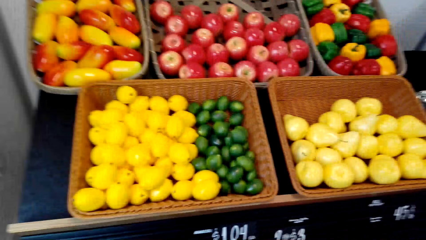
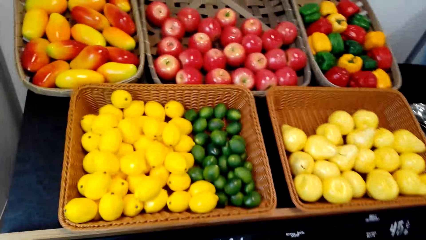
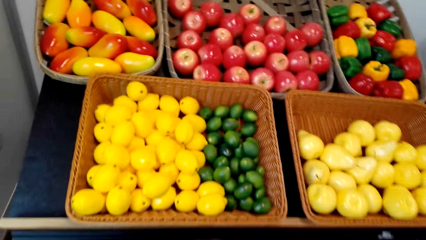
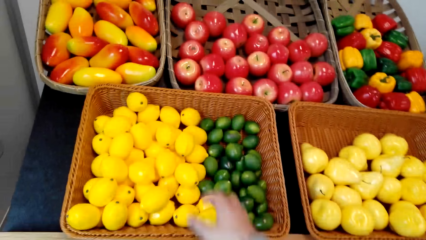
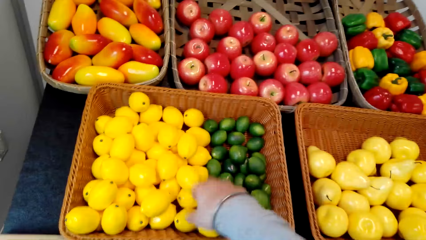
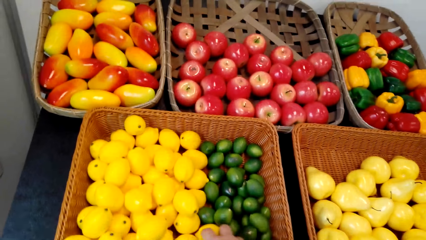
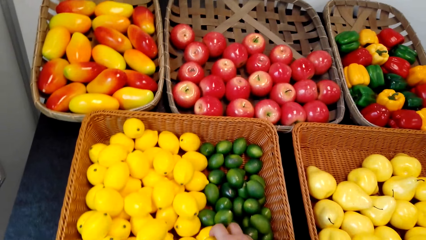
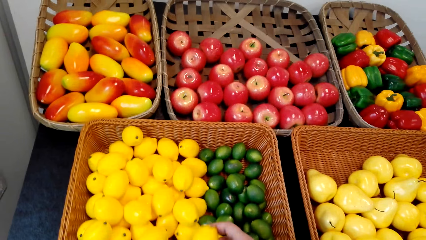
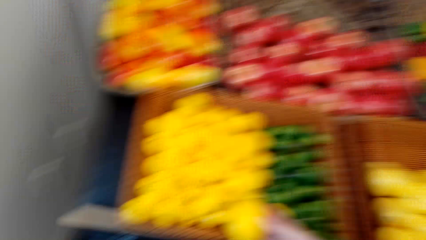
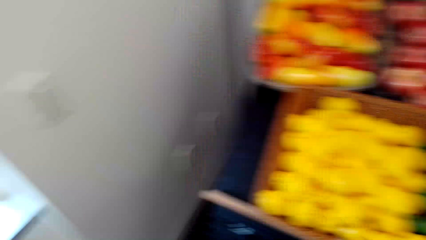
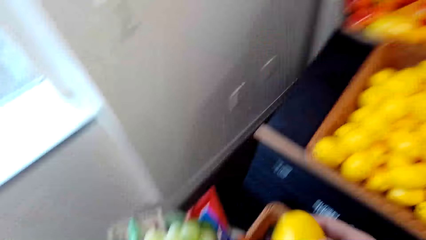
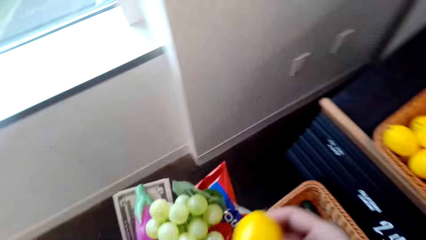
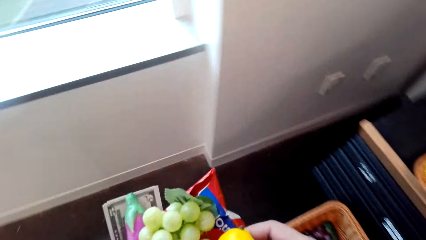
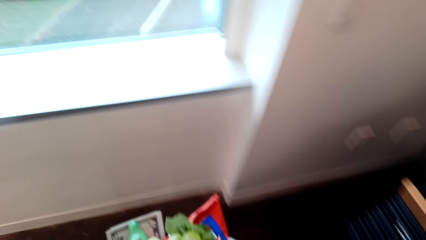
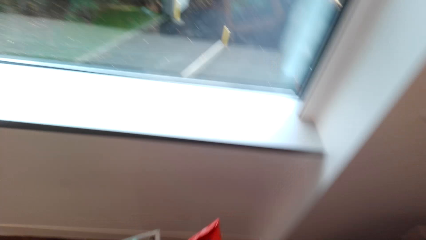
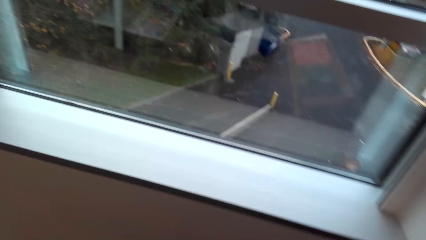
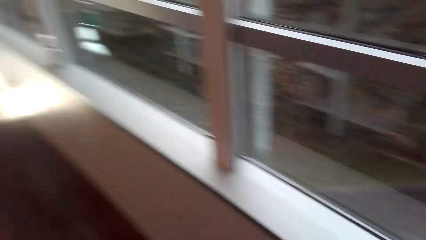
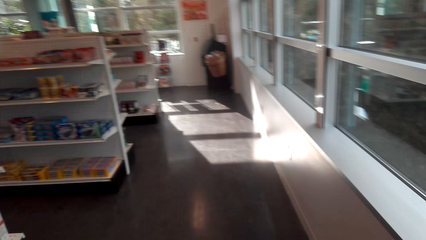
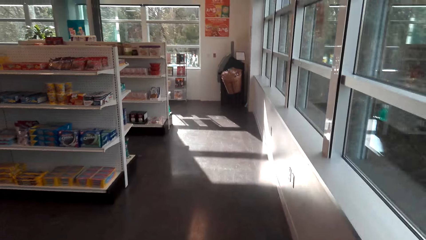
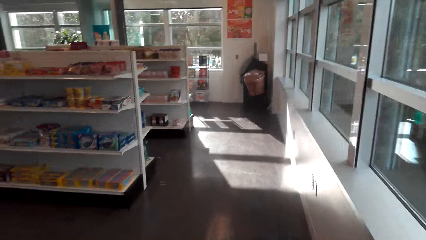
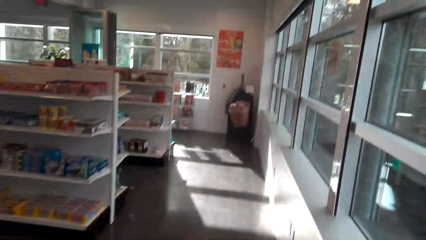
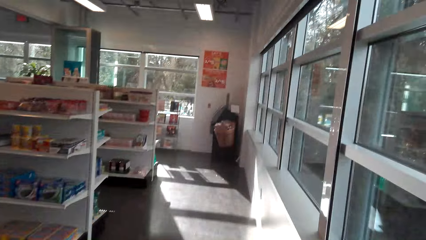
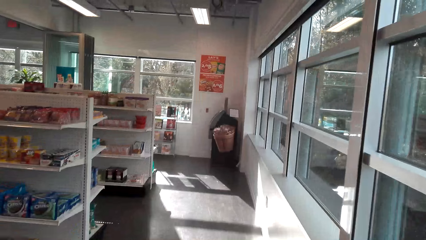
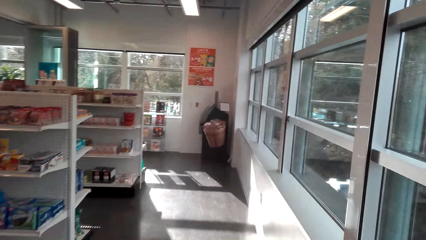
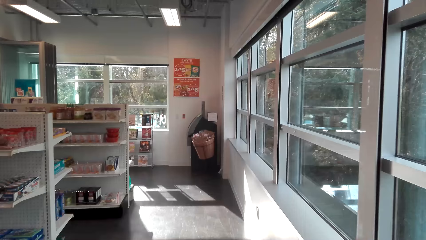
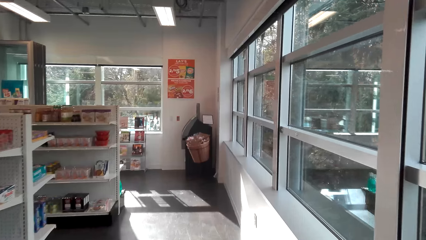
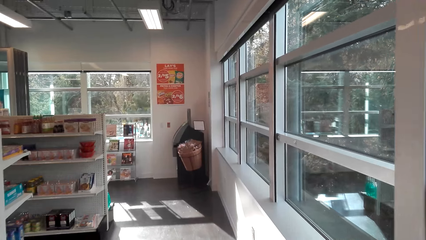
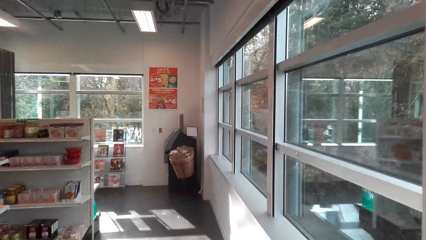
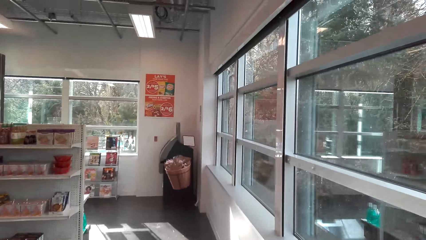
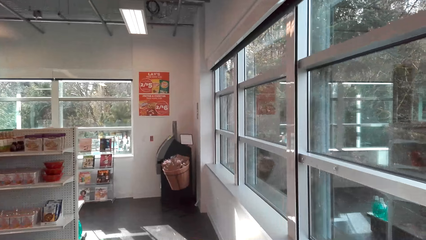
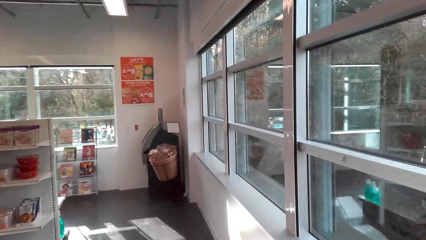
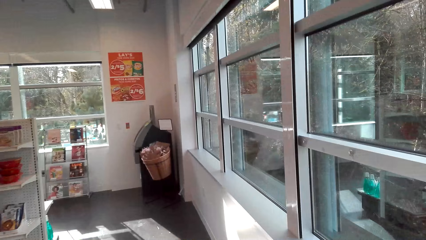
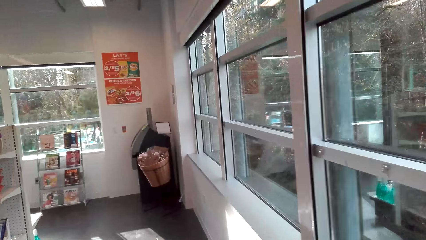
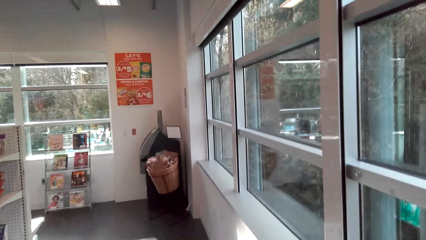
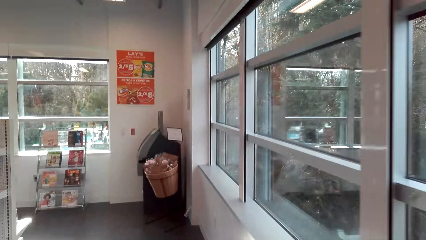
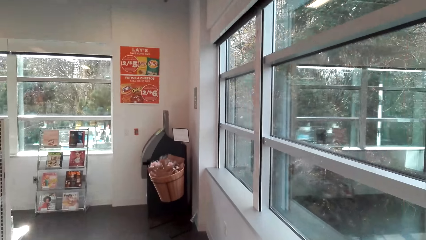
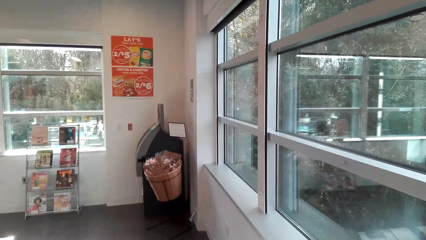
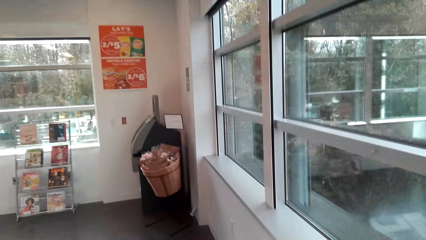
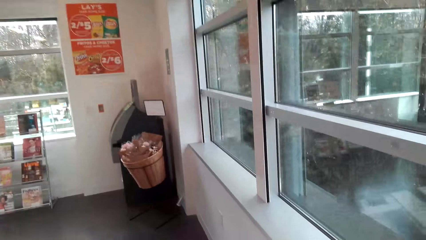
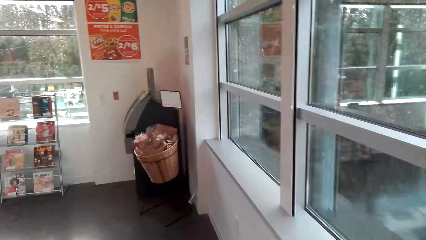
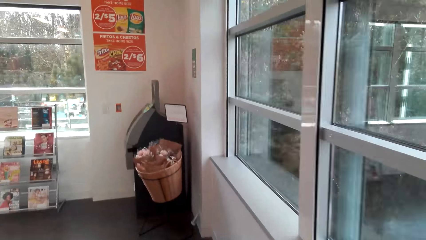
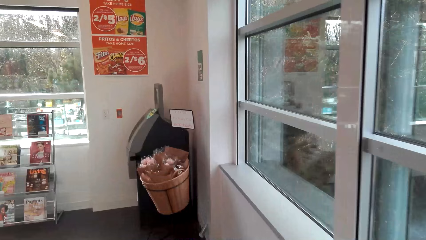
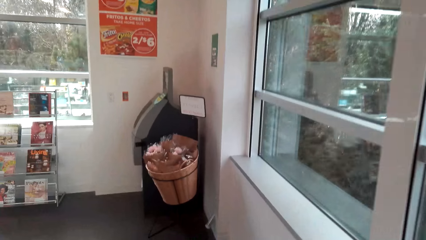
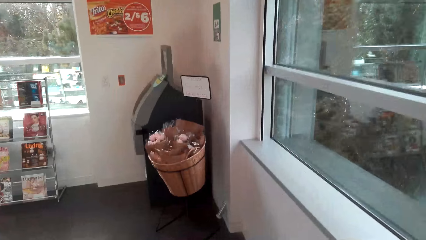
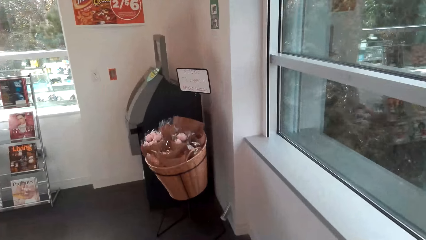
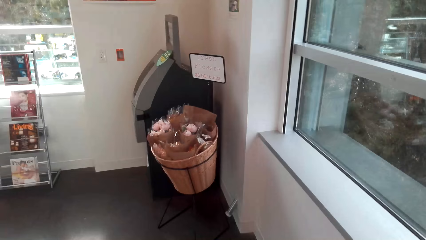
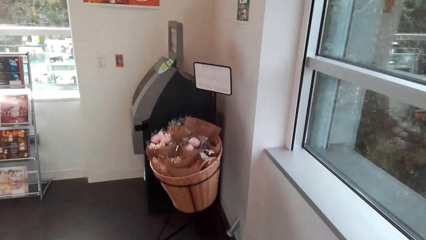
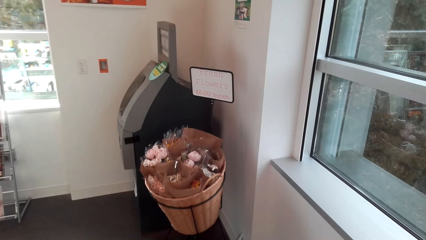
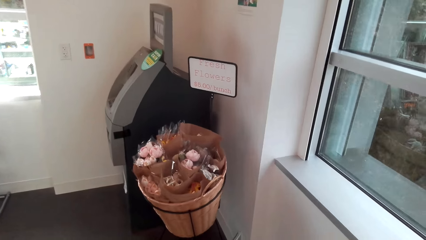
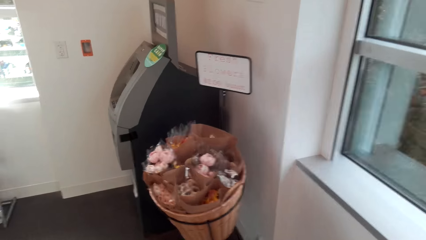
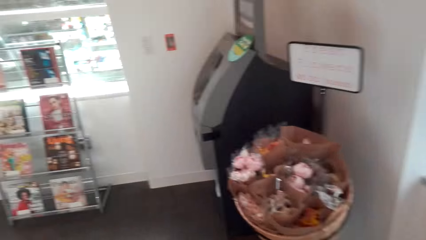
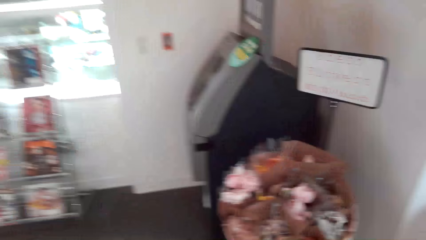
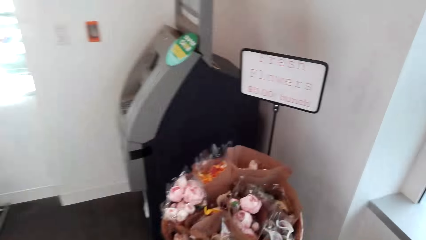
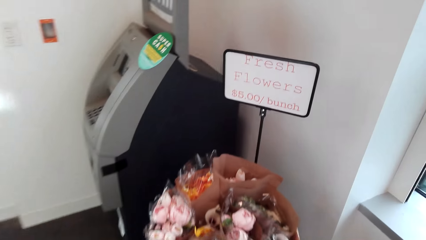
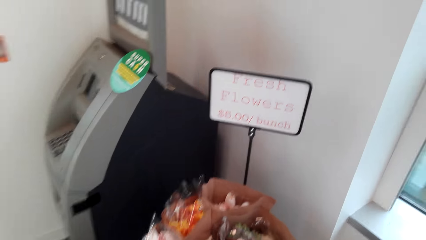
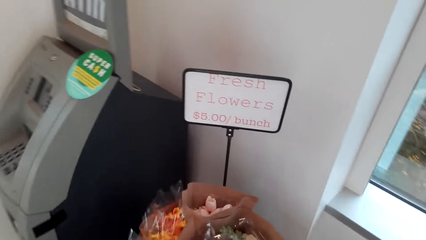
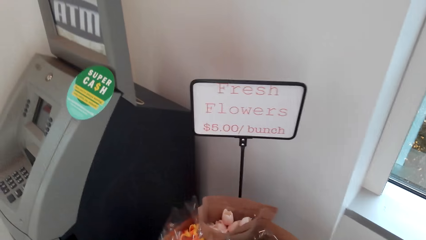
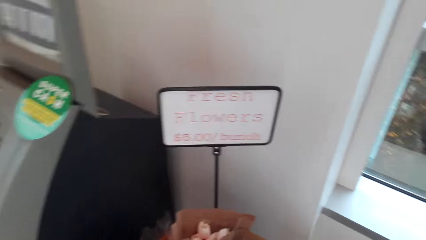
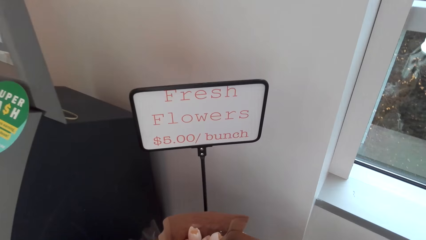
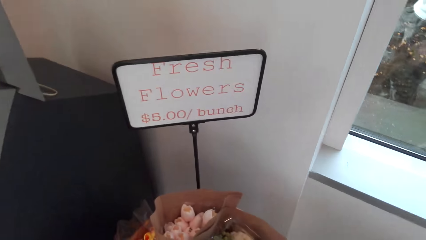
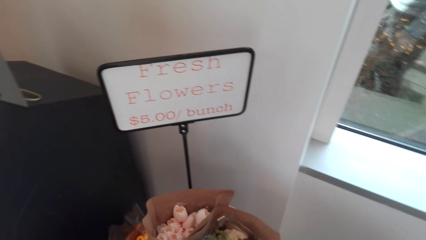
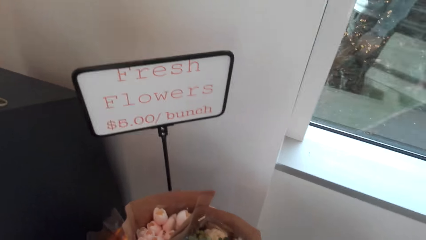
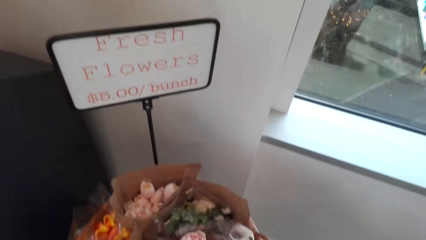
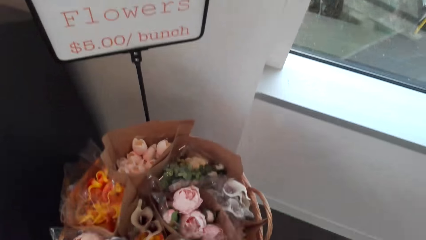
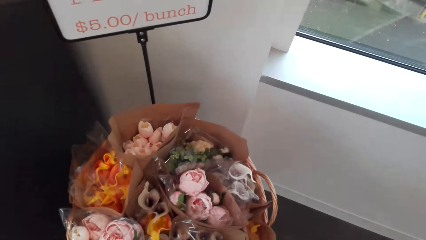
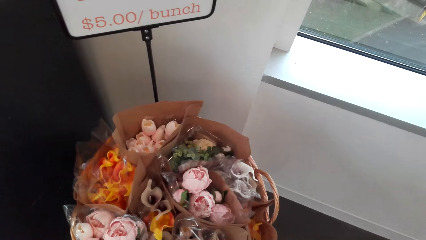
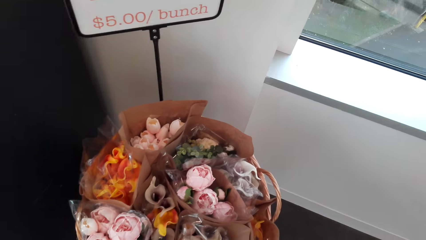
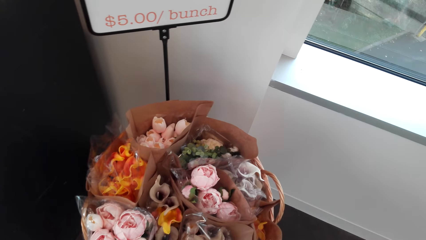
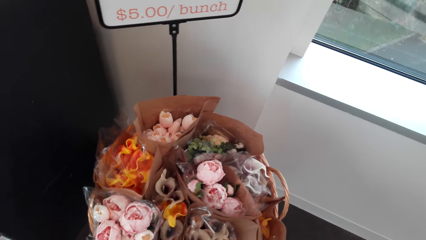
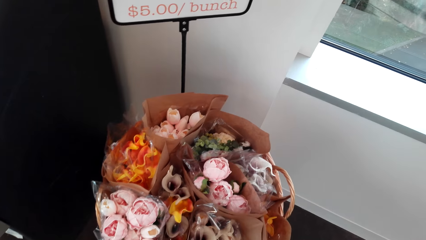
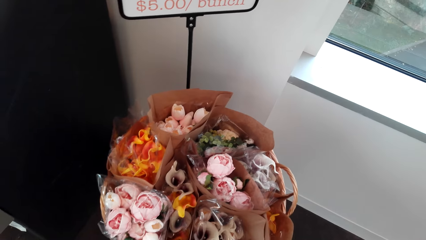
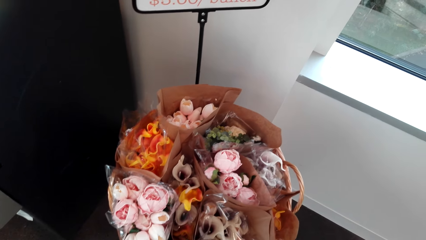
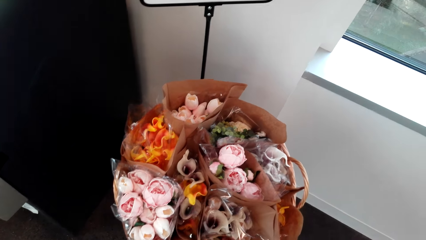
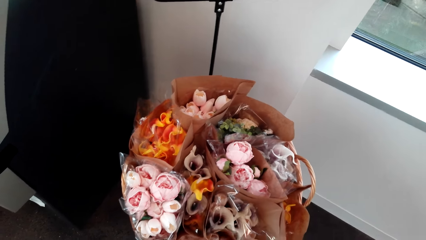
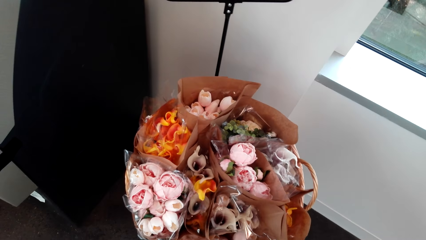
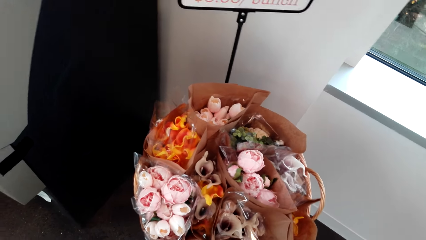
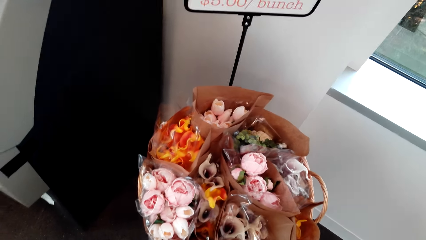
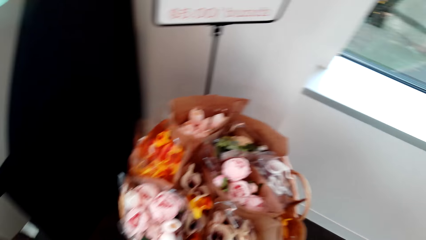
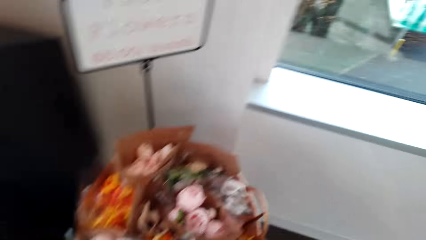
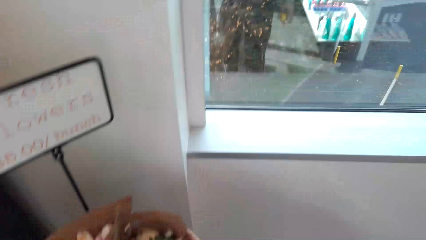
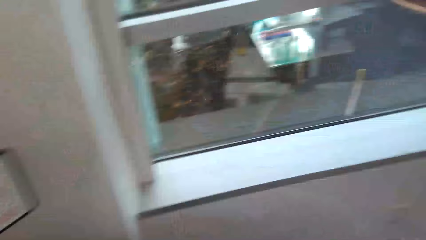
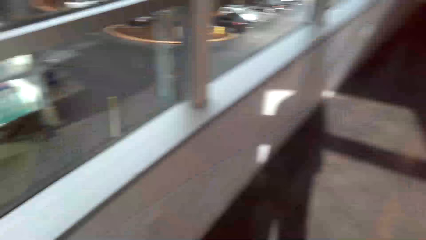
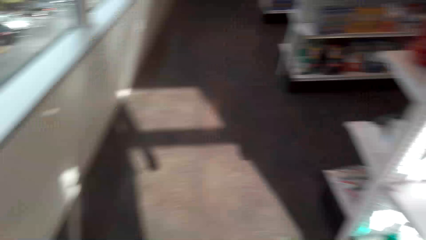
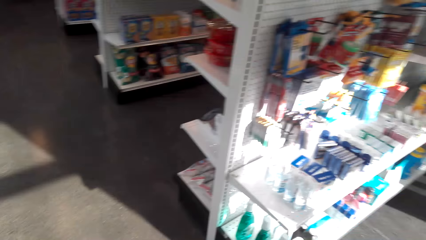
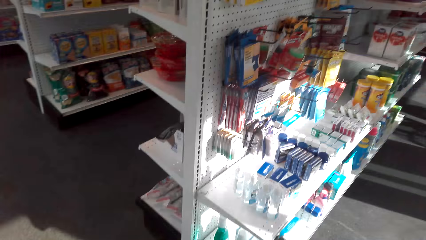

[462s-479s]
The camera wearer picks up the lemon or oranges. They walk across the store. They converse and look at the flowers.
